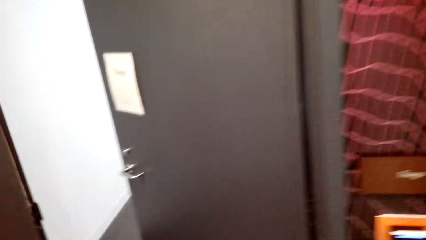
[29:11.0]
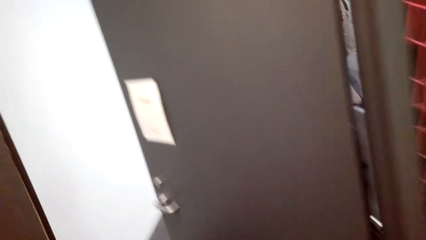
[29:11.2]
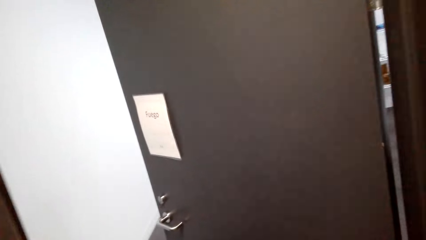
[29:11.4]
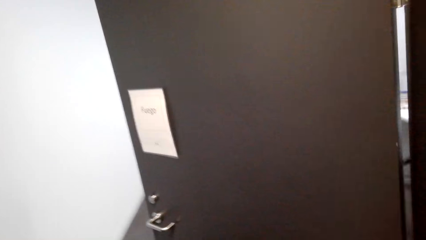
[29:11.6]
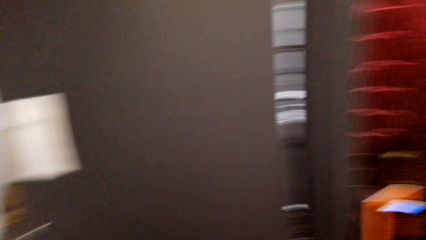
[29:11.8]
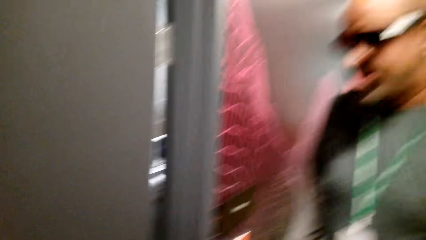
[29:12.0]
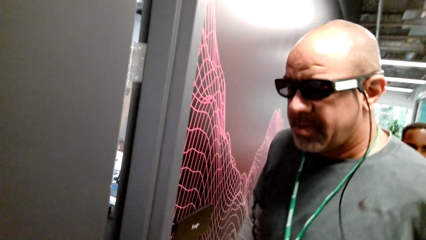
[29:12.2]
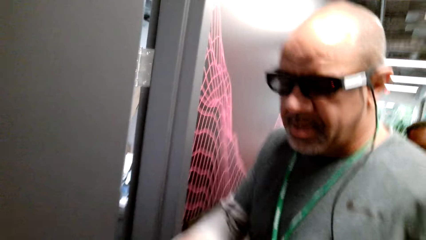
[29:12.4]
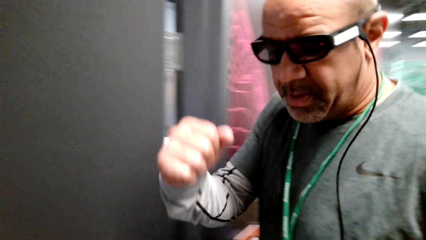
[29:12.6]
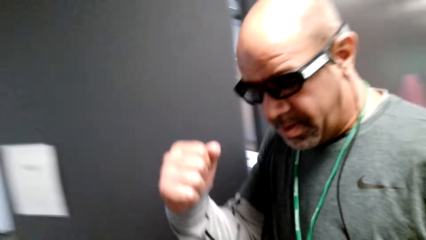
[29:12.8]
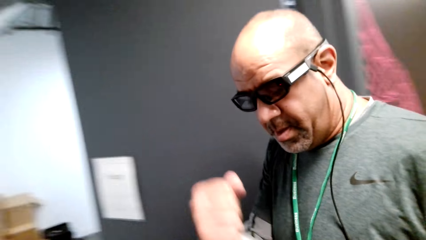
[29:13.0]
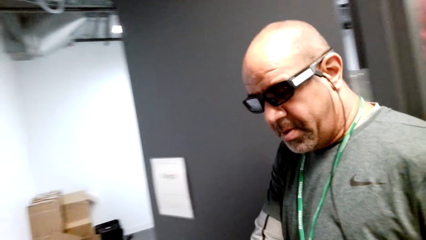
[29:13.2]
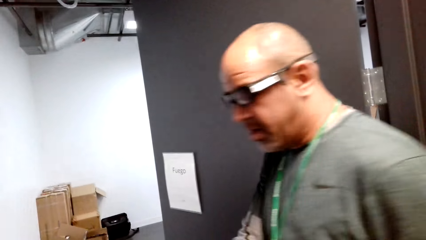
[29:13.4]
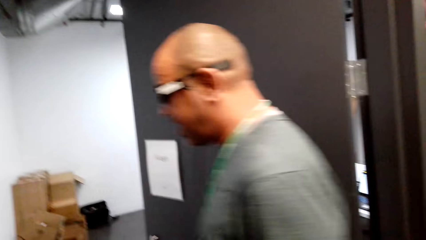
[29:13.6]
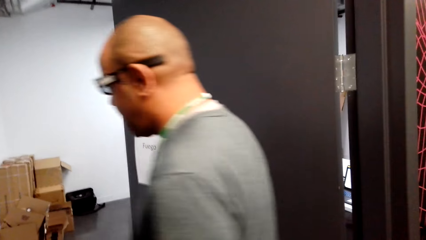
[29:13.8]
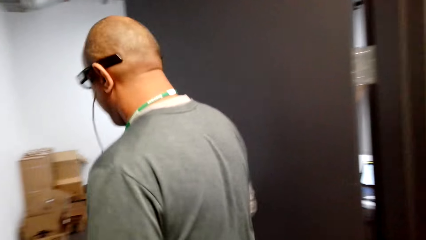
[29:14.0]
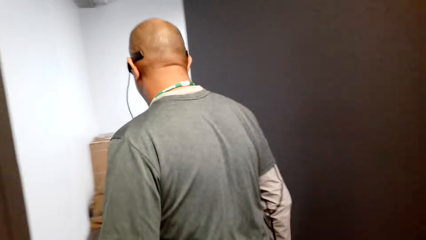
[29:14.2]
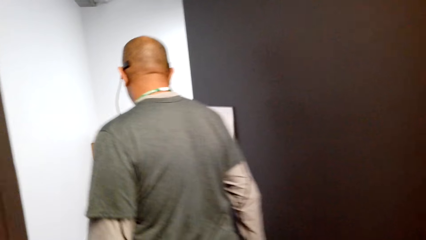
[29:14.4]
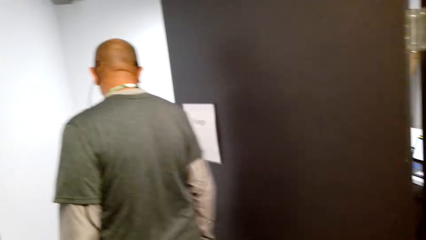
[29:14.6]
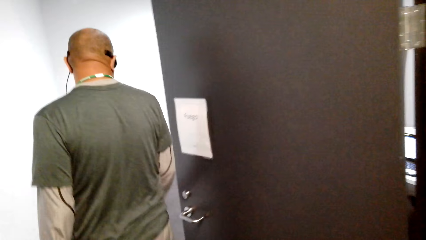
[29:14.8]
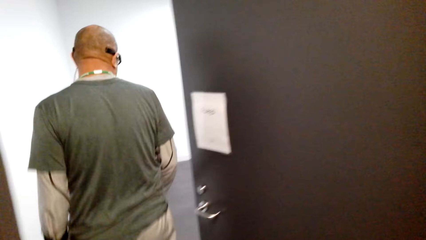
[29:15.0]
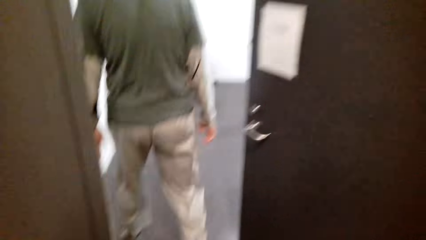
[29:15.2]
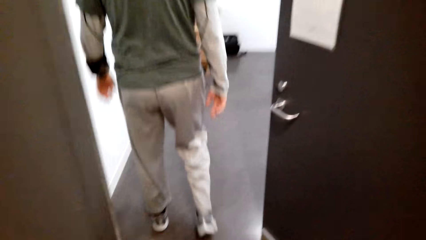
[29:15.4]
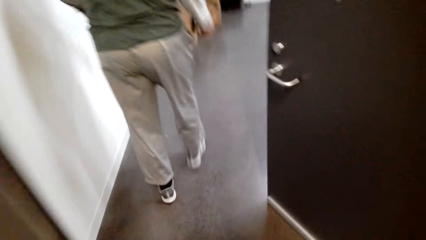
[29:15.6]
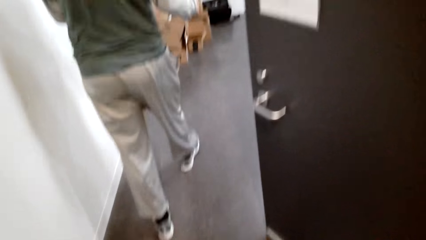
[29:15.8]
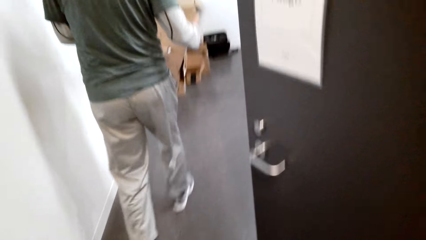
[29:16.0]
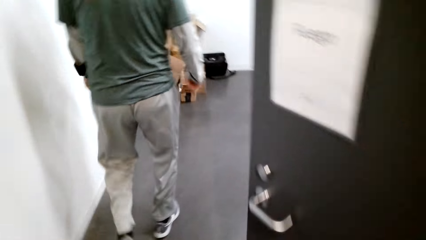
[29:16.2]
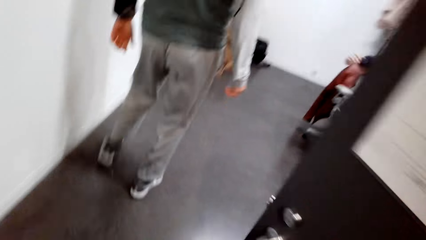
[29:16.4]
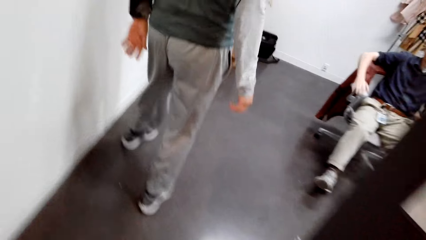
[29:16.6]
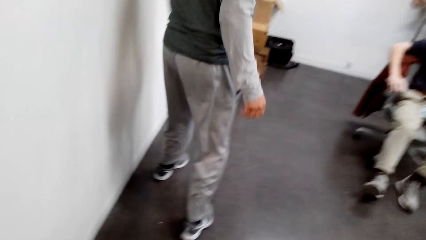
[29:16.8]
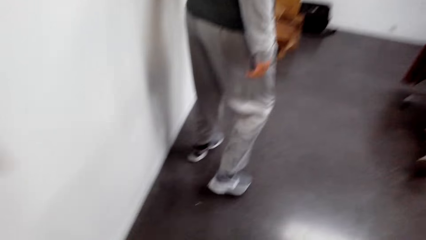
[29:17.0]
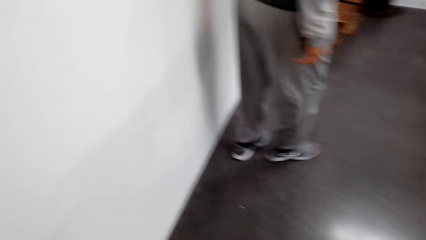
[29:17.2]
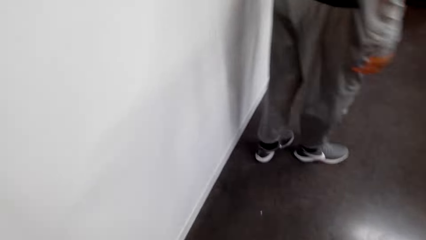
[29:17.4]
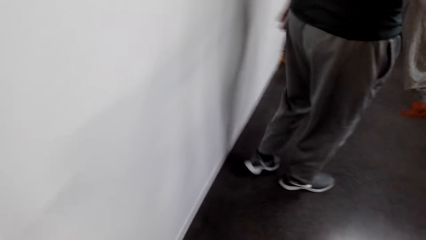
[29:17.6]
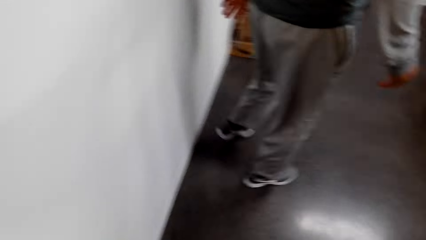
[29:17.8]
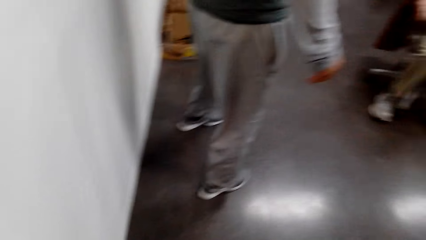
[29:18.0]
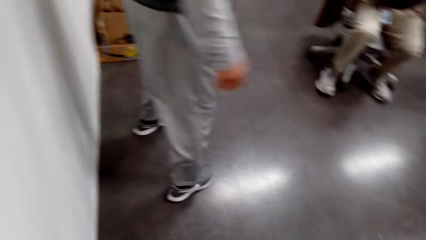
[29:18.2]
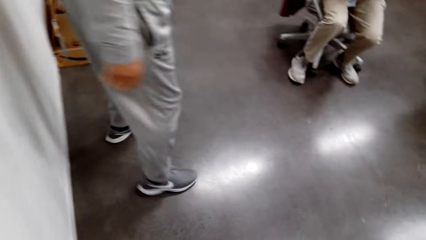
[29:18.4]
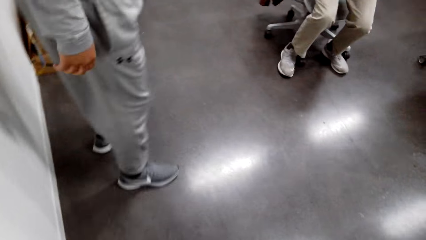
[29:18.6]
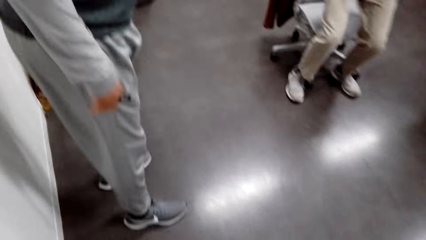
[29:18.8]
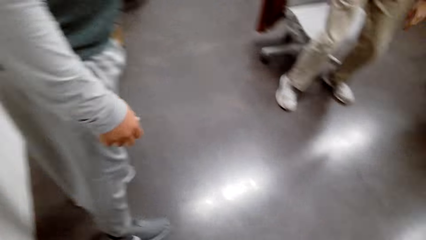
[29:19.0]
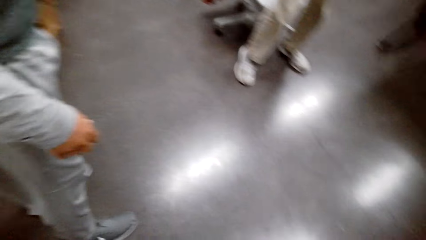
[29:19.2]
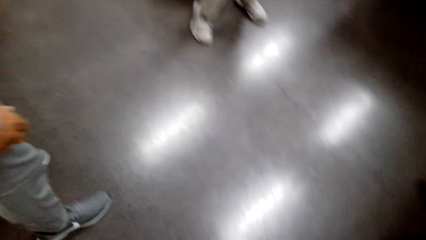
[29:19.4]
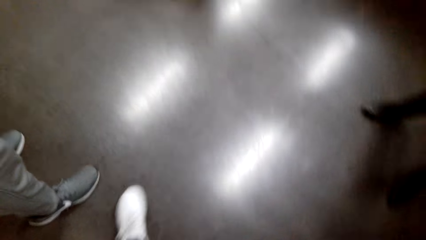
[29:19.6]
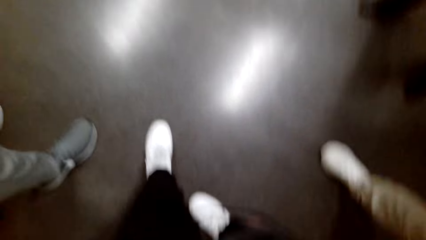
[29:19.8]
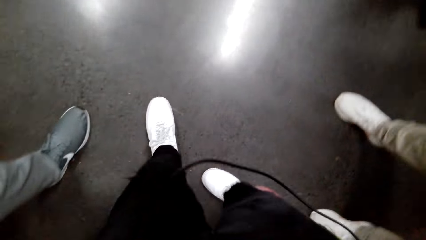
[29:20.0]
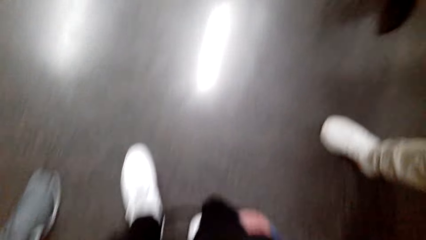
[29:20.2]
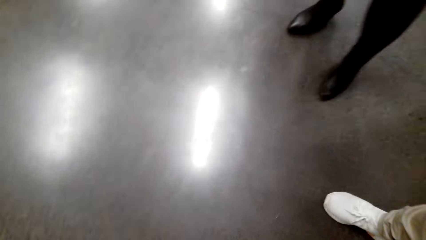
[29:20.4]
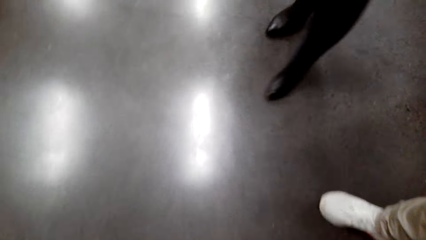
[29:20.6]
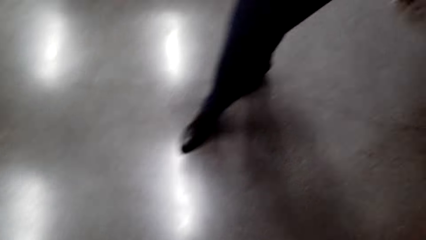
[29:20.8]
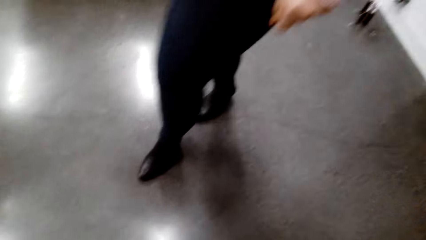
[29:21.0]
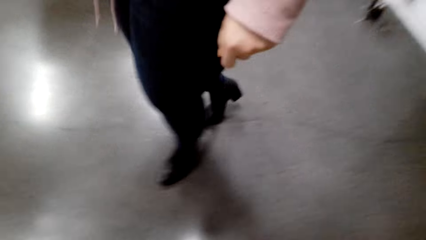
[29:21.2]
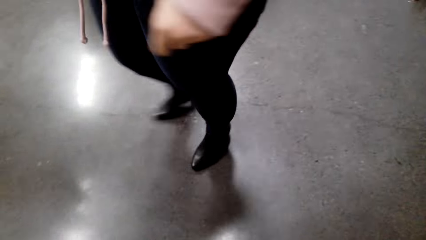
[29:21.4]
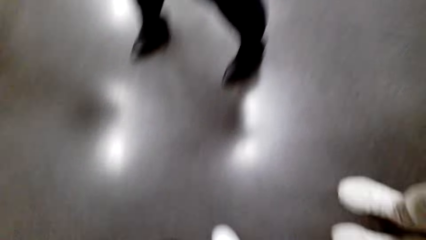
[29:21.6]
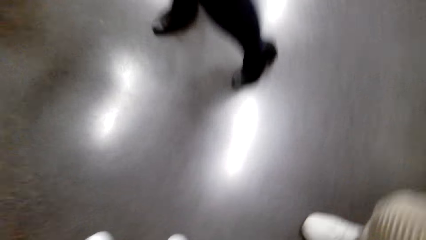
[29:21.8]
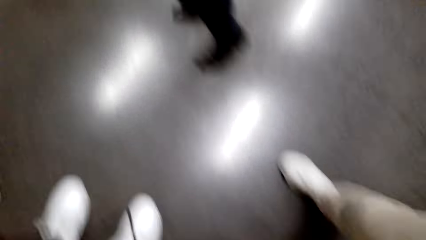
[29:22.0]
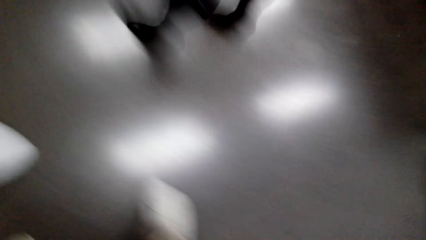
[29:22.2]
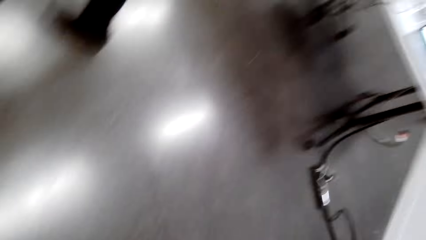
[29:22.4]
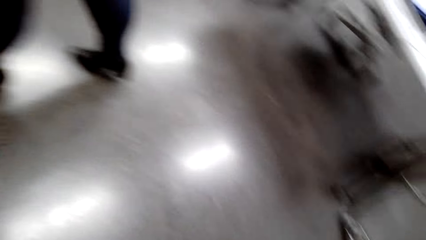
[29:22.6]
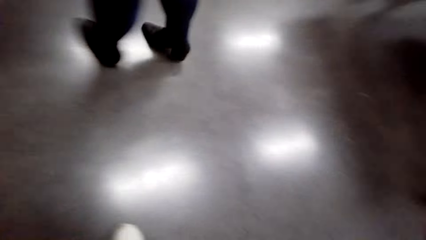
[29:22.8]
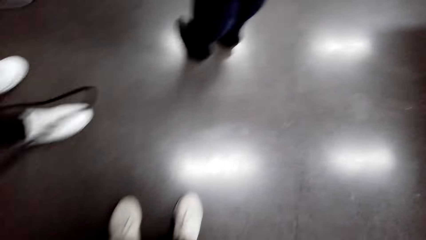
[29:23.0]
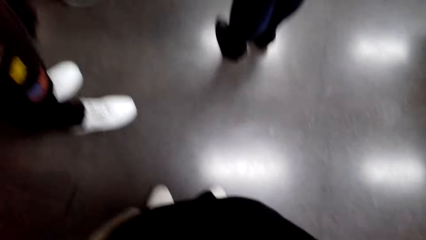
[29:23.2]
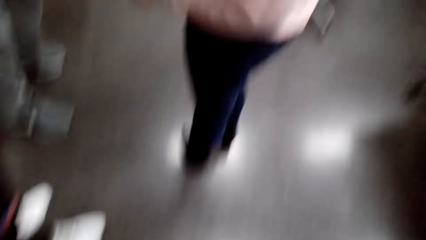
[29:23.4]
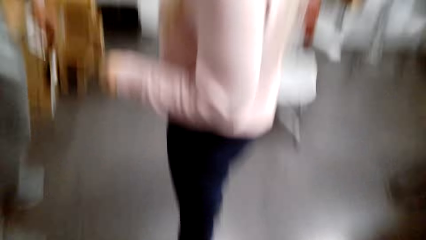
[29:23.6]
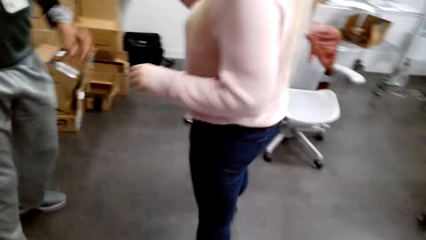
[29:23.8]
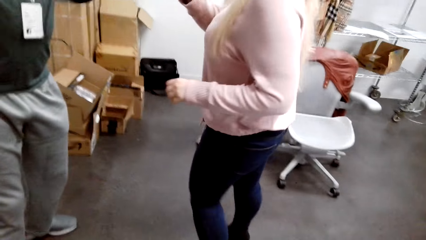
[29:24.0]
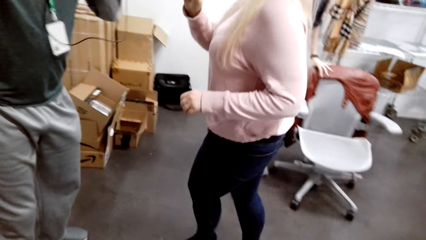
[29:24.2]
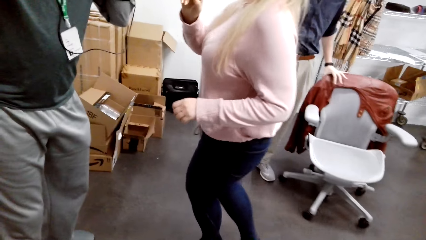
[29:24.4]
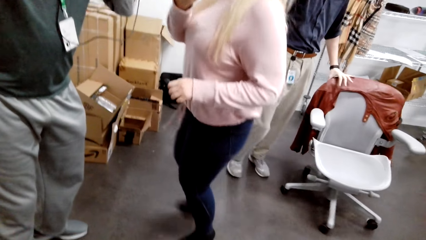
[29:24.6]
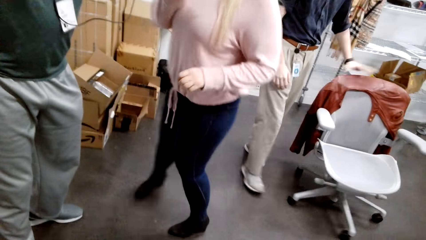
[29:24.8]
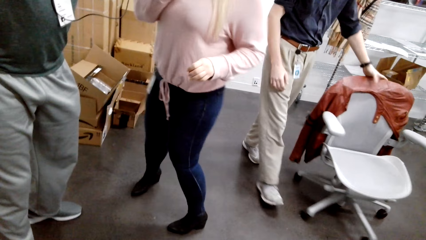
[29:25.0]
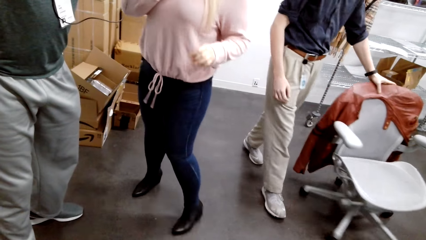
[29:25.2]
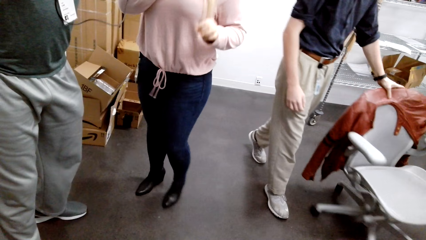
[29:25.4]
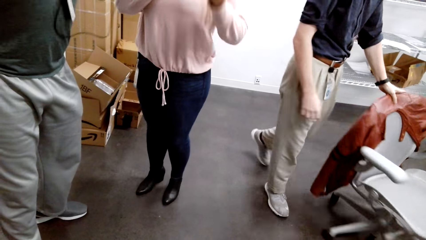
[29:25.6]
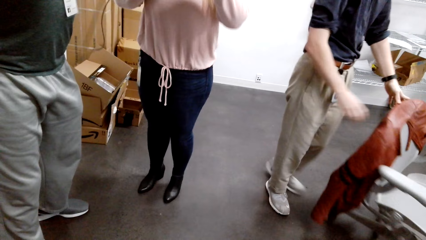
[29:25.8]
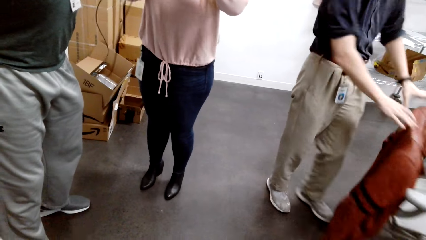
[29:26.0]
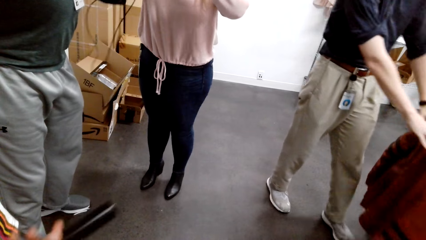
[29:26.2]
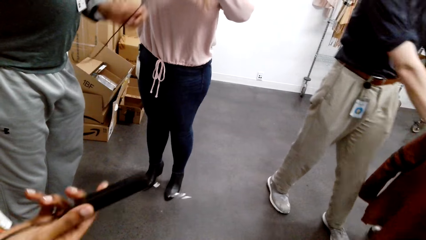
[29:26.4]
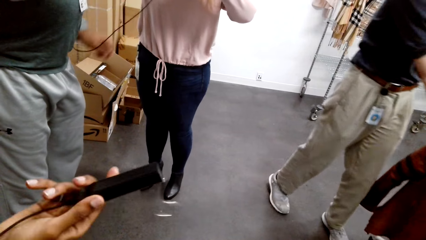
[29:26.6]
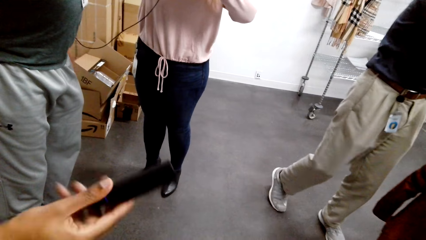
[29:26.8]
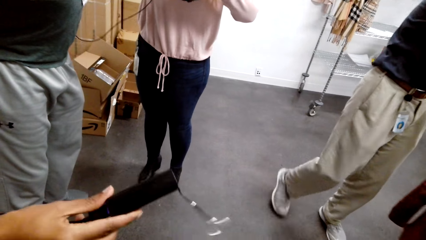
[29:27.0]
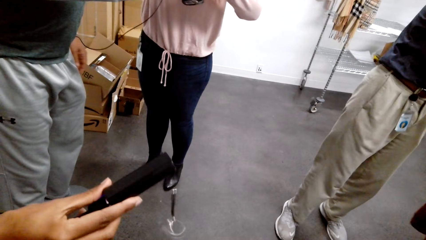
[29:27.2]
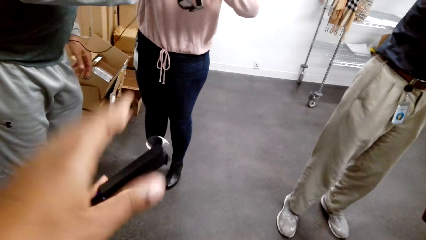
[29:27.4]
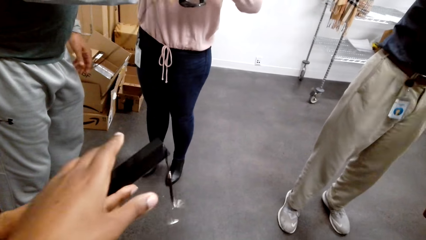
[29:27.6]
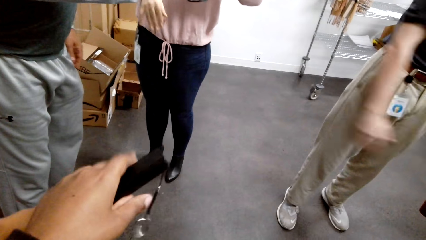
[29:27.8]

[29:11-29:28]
A man moves the hand. The man walks around the house. The camera wearer looks at the floor. They look at the man and a woman. Another man moves the chair. The camera wearer holds something.
